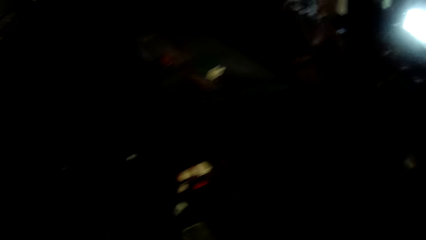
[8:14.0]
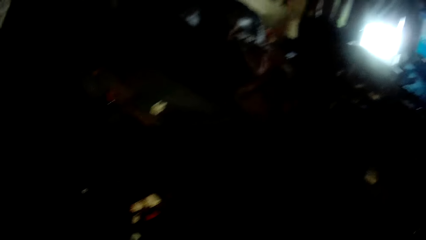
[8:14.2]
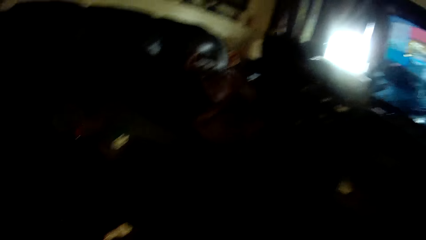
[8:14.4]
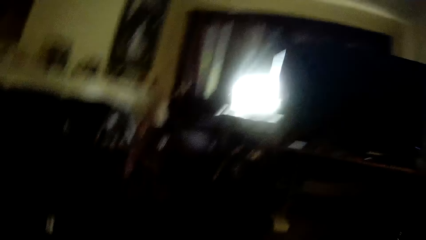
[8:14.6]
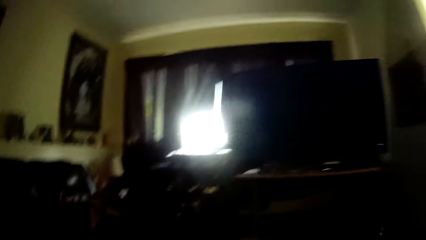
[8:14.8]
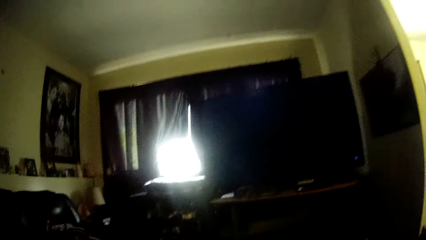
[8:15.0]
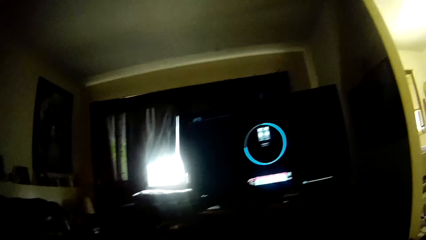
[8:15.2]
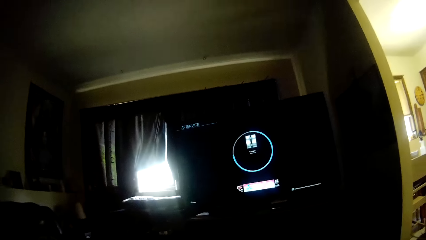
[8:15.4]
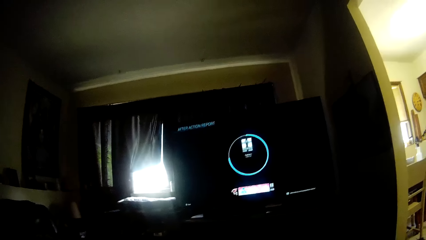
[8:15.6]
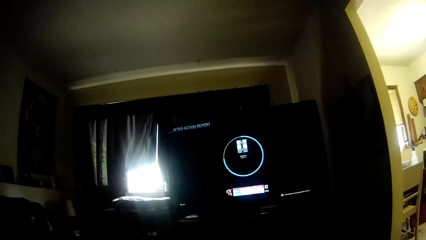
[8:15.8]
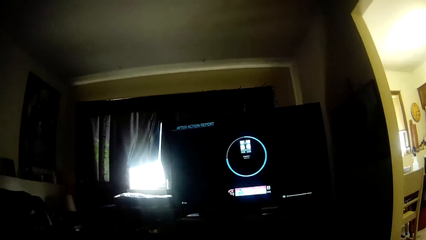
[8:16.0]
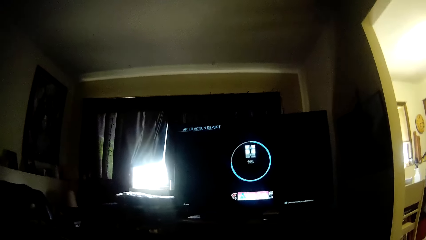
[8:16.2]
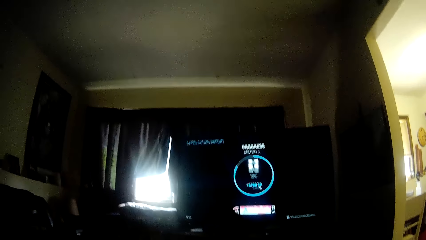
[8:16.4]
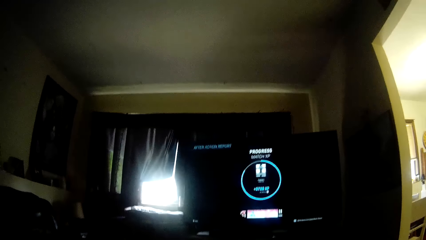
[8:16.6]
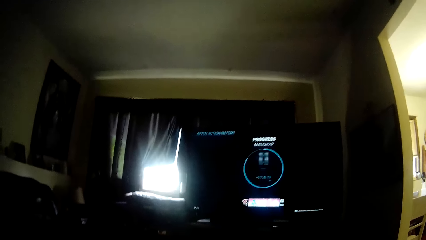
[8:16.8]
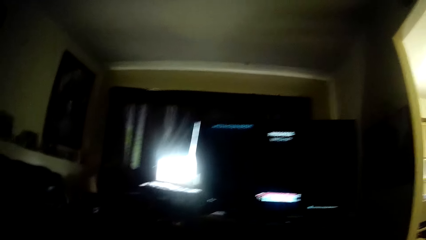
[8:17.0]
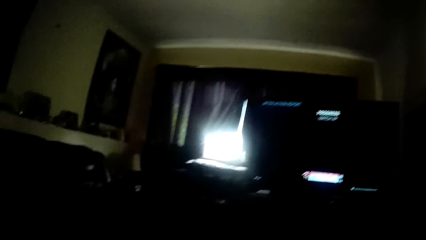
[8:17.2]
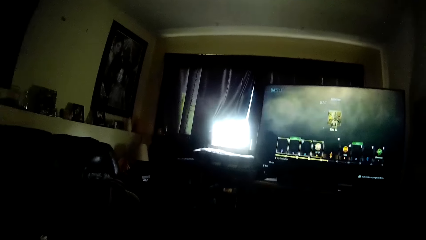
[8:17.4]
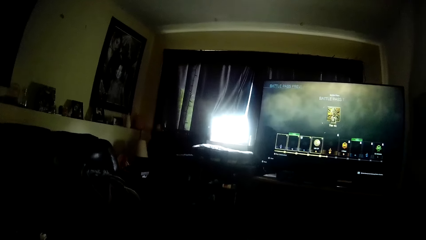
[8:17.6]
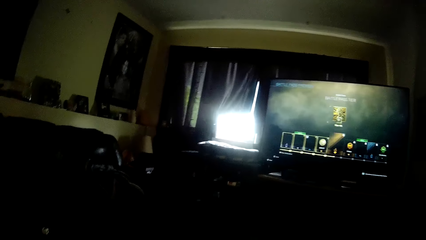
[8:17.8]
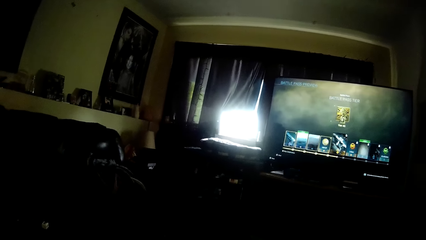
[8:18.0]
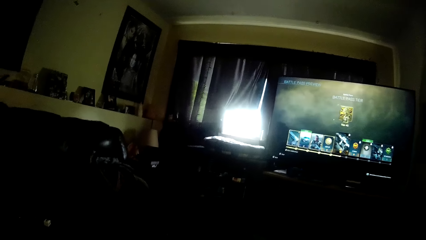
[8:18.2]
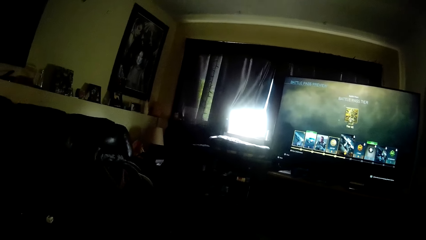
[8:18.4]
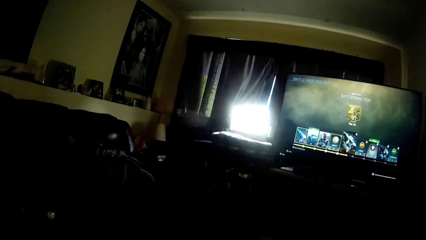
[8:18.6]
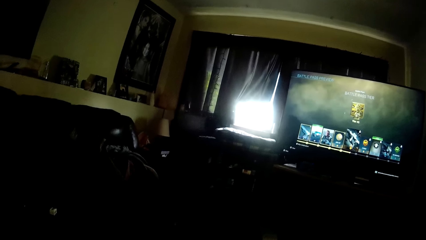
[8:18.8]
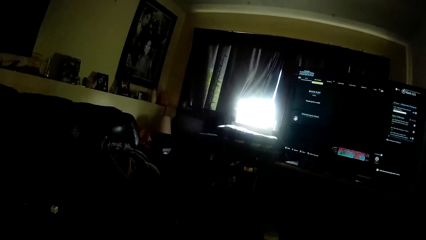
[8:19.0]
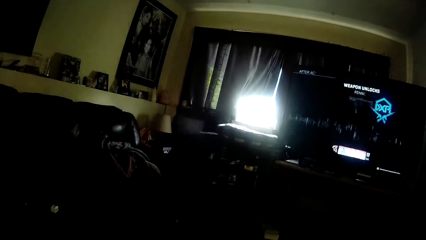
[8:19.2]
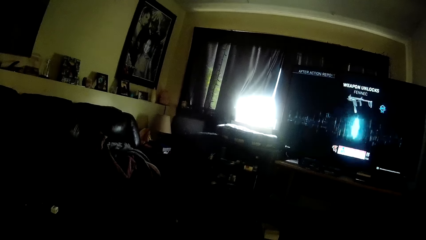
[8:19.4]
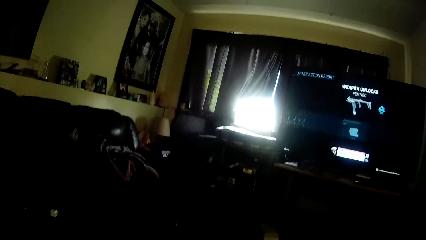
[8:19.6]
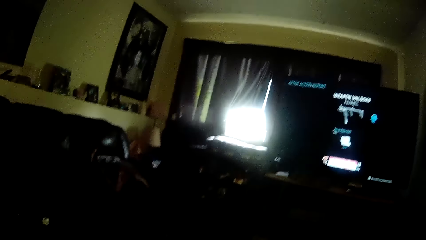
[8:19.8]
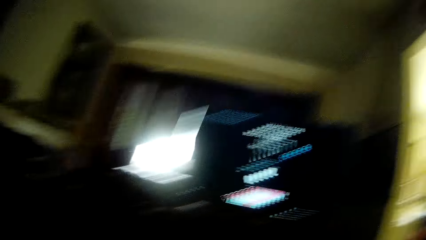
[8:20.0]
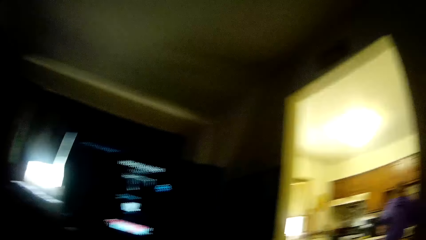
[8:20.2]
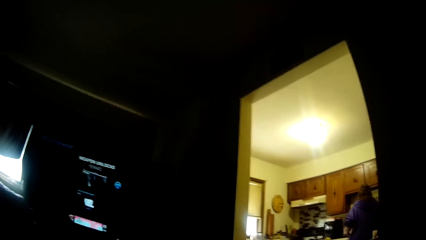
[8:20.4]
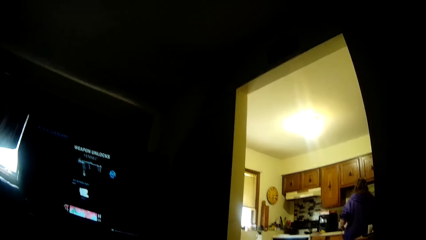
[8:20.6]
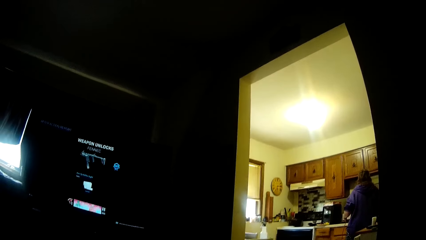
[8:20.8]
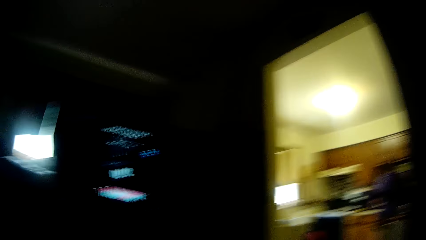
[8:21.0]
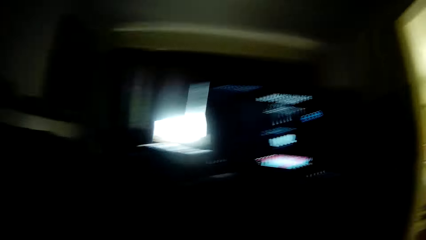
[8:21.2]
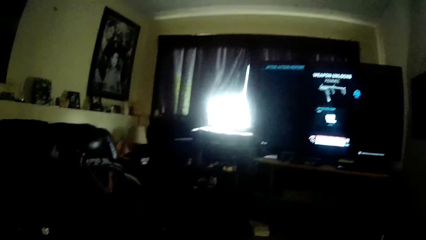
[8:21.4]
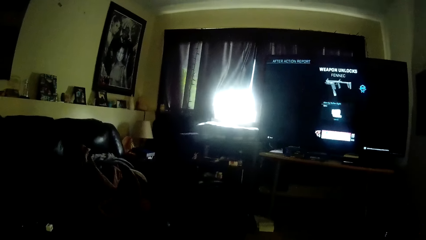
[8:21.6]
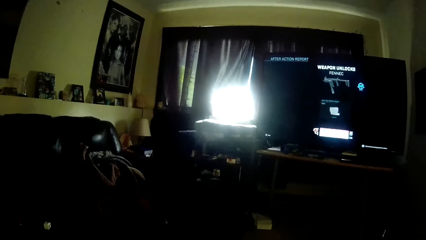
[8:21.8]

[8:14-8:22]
The camera wearer operates the screen.

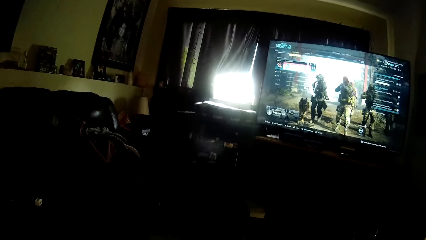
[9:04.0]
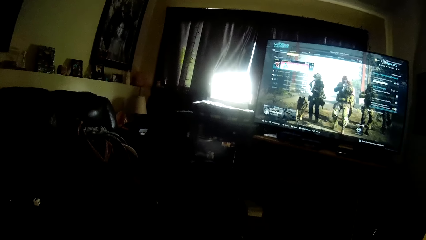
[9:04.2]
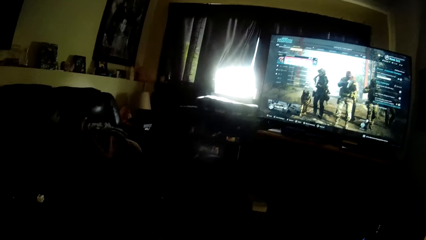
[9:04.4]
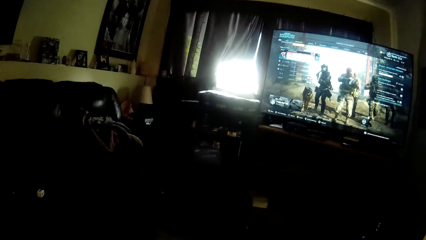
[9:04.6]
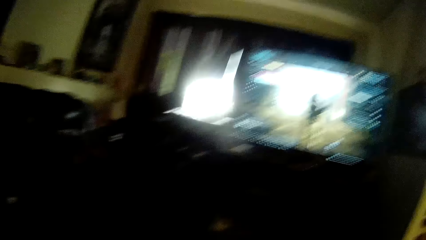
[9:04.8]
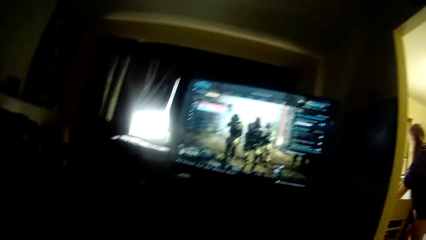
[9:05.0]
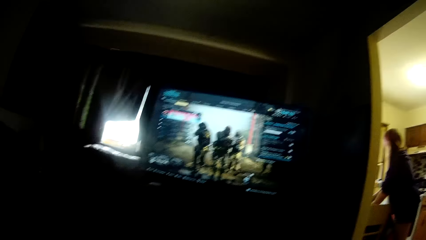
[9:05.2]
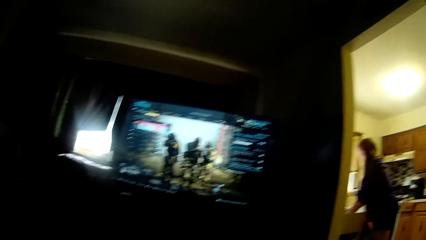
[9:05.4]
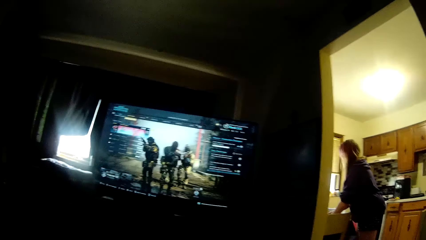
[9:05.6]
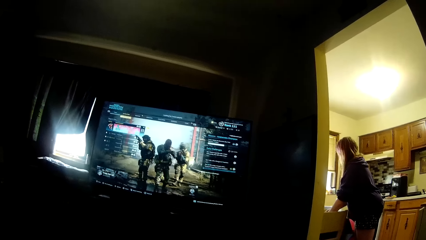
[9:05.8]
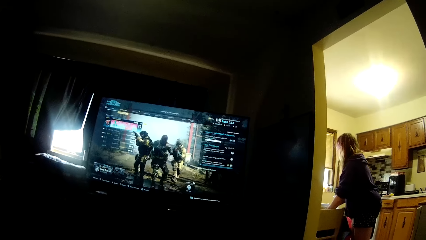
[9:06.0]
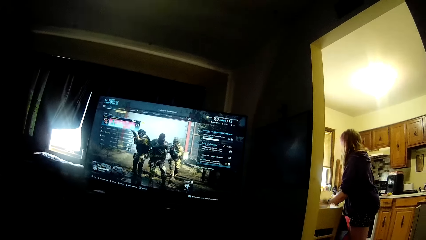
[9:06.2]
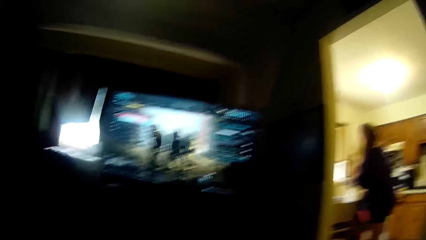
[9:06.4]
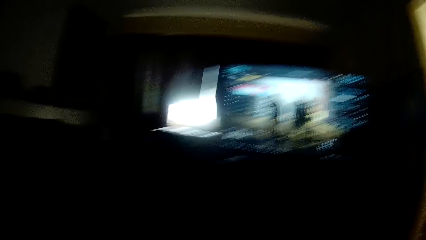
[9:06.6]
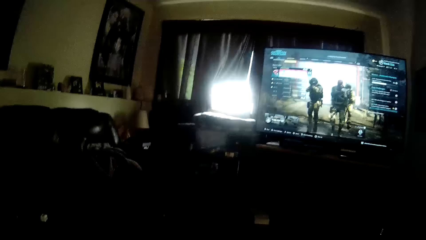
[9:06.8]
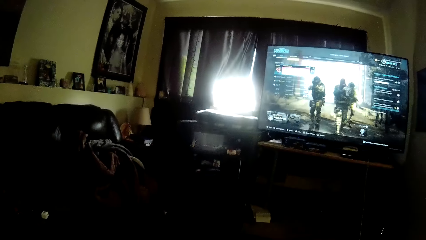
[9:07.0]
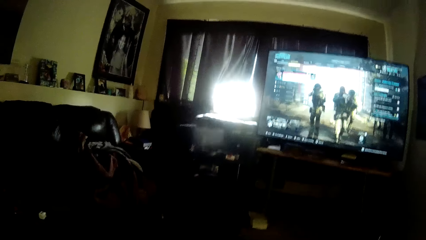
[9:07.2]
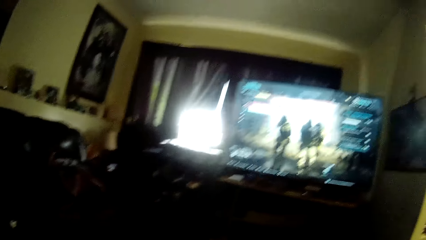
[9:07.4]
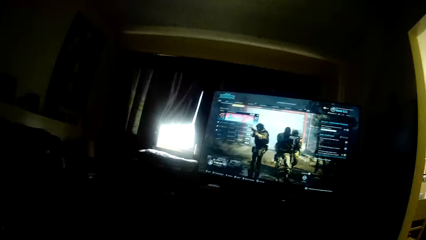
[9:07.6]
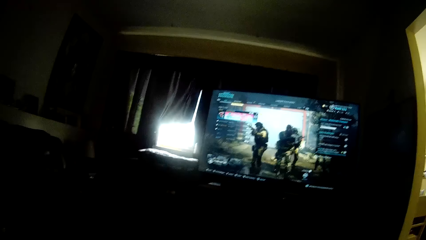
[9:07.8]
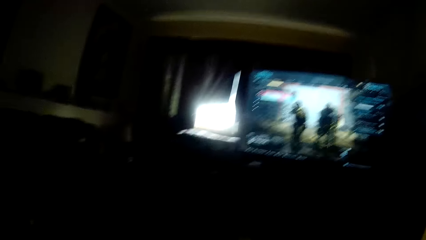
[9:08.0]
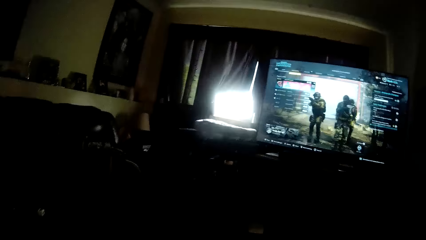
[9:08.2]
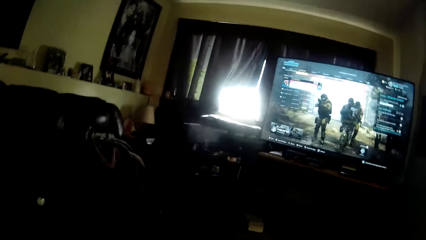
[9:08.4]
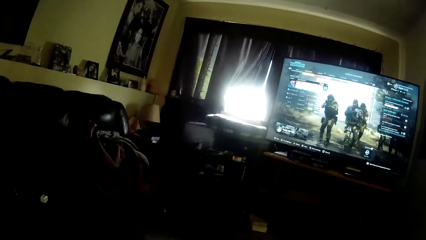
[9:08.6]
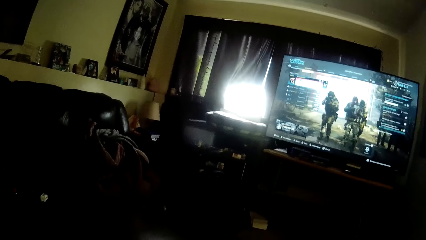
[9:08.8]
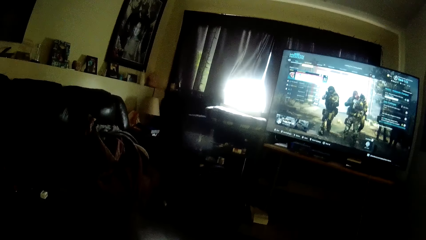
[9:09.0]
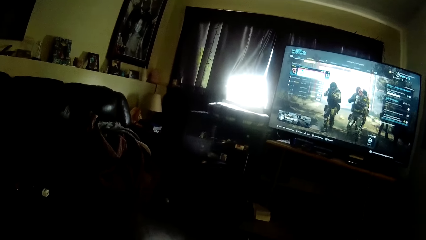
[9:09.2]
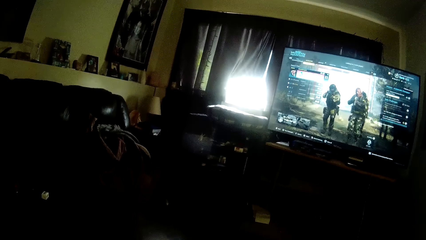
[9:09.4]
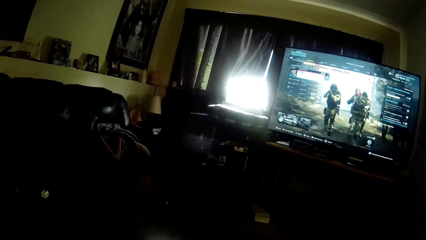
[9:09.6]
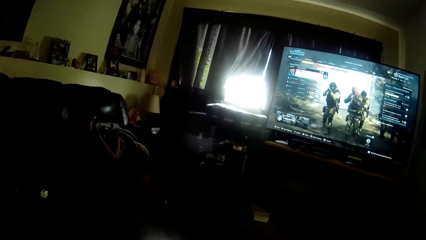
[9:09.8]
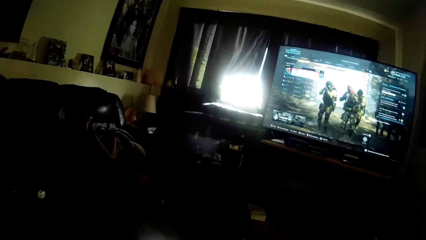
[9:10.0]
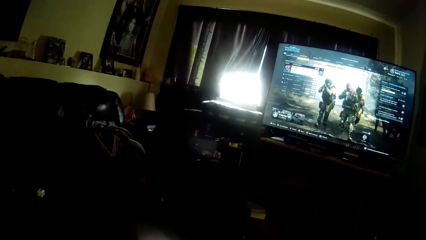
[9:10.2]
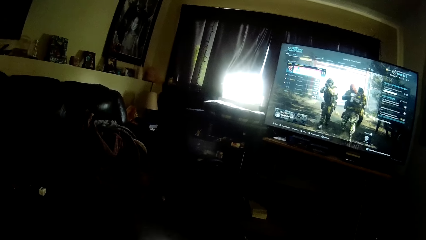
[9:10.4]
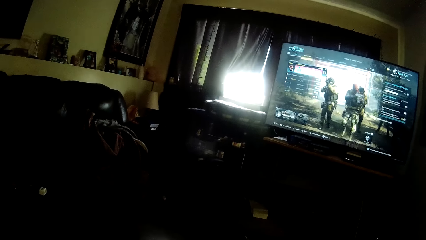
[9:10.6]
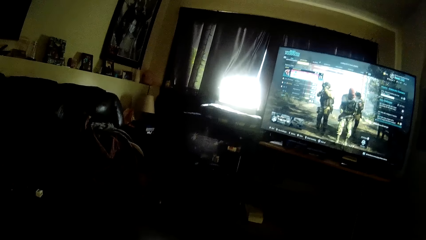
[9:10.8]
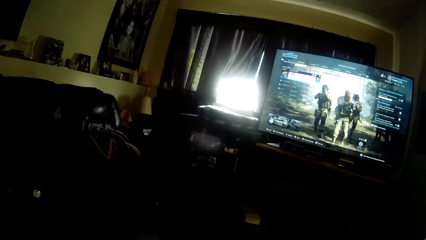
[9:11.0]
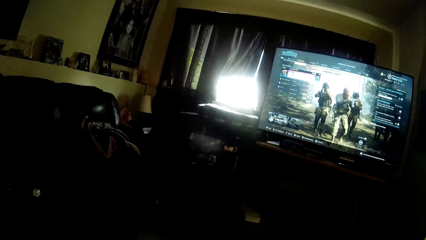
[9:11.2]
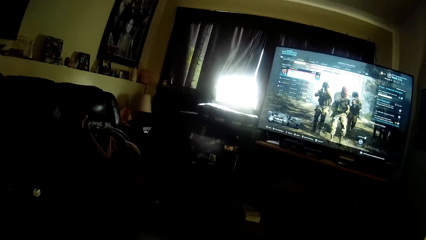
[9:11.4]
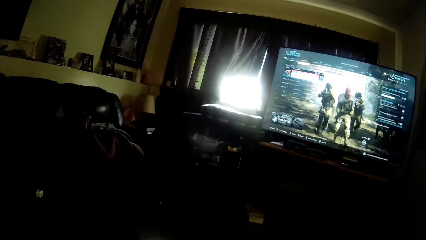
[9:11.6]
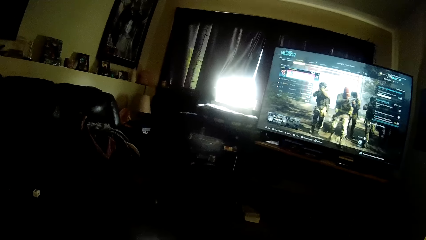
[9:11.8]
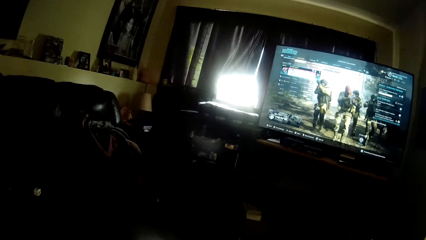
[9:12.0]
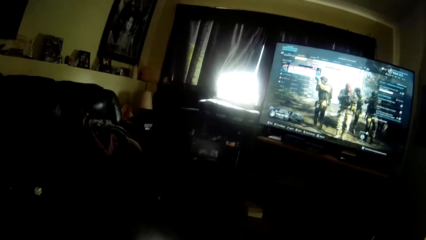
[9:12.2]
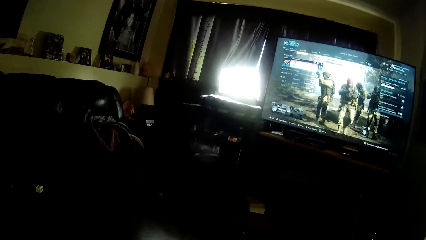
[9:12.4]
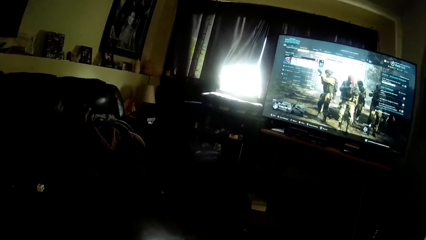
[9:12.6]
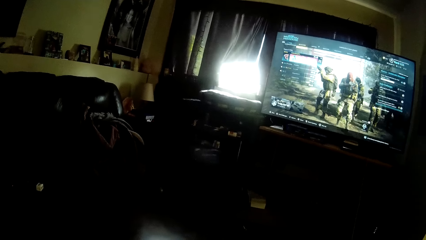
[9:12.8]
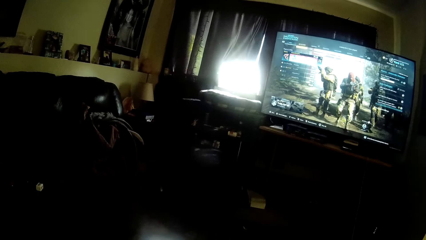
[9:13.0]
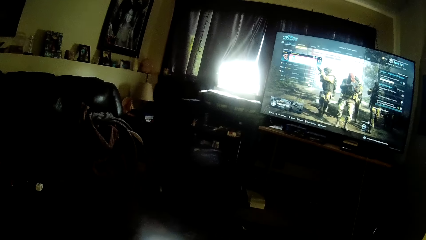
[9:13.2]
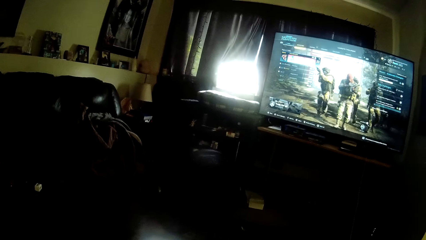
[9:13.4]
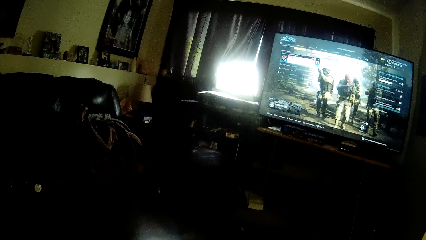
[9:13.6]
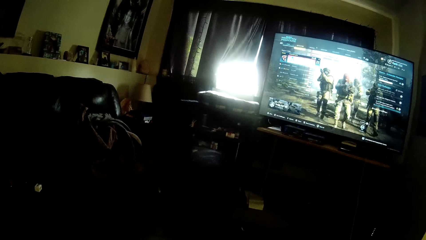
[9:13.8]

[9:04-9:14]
A woman lets go of something. The woman touches the table with both hands. The camera wearer is playing a video game.
